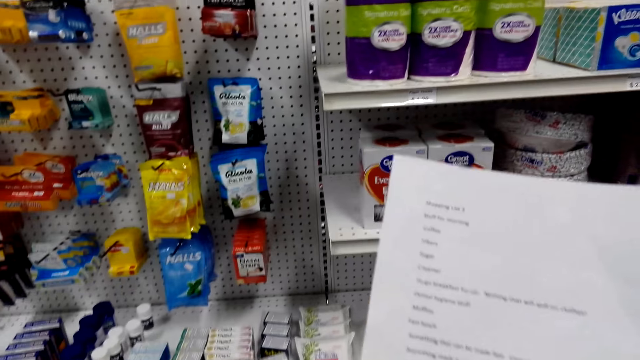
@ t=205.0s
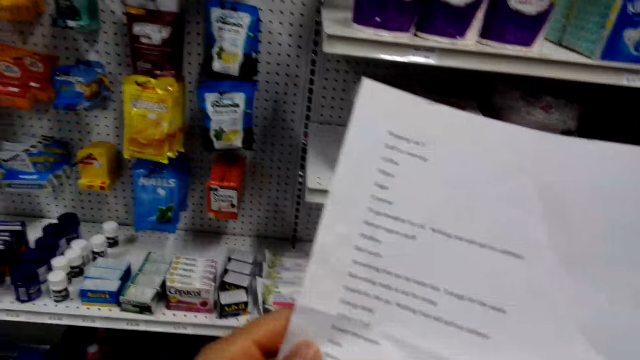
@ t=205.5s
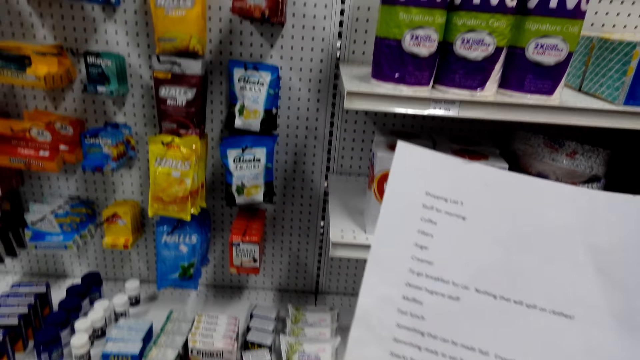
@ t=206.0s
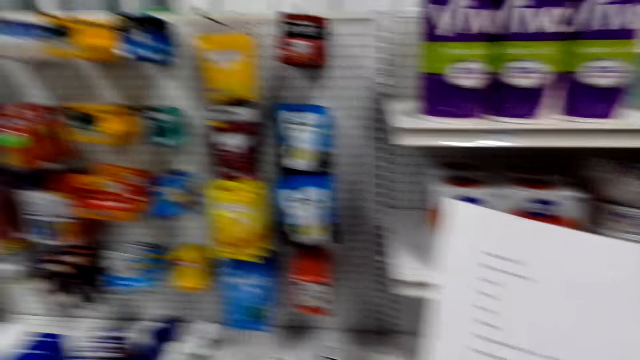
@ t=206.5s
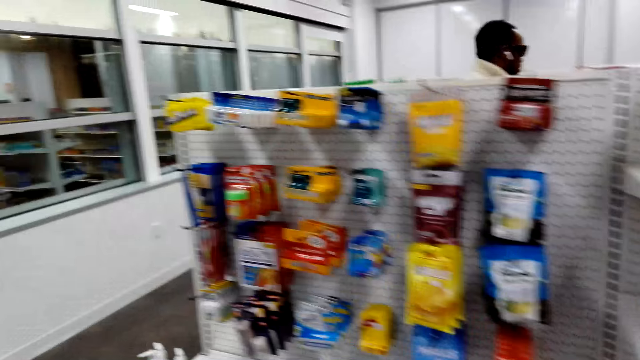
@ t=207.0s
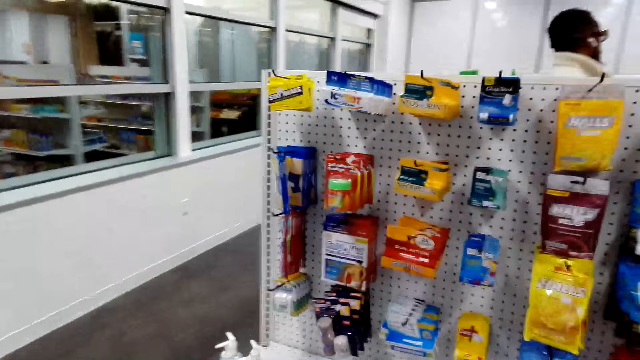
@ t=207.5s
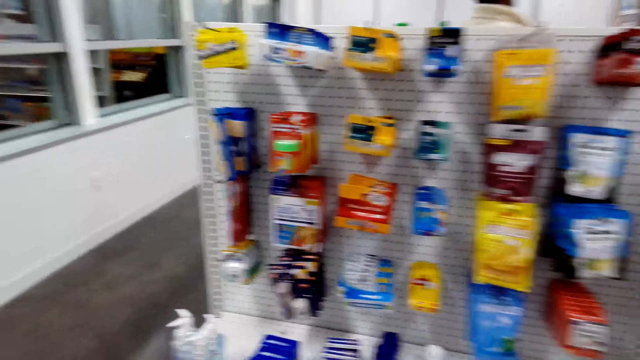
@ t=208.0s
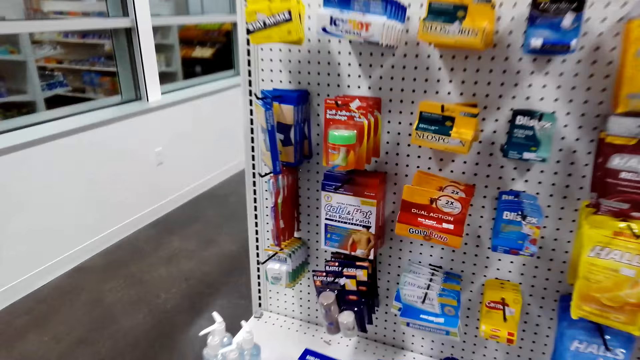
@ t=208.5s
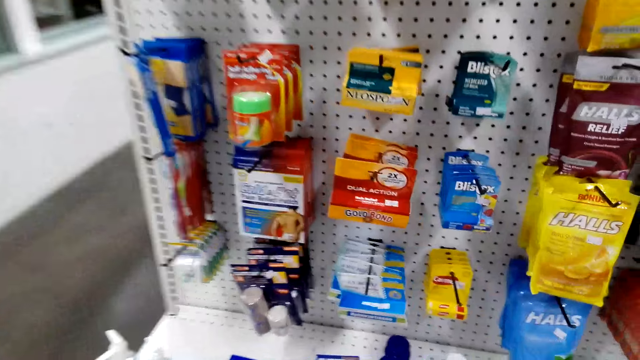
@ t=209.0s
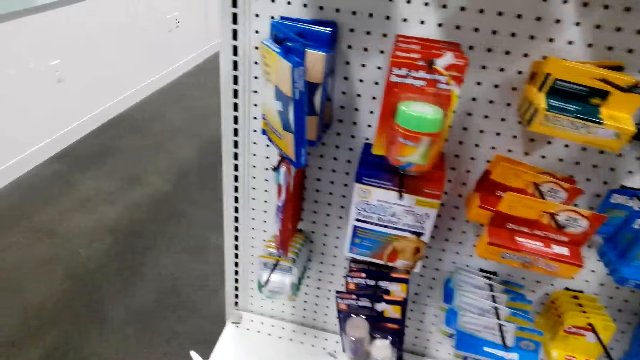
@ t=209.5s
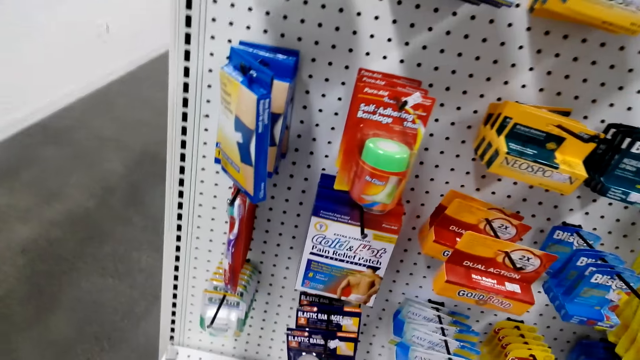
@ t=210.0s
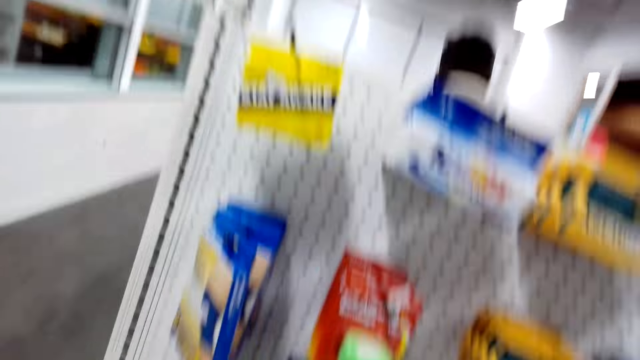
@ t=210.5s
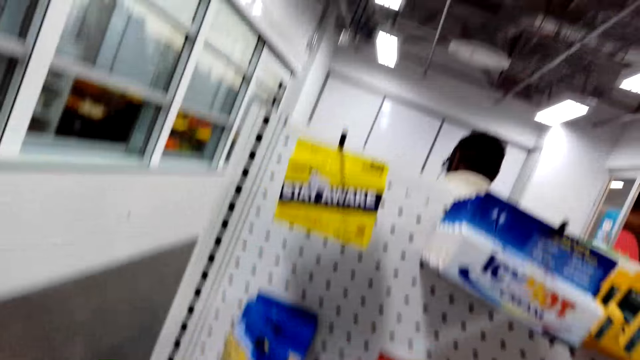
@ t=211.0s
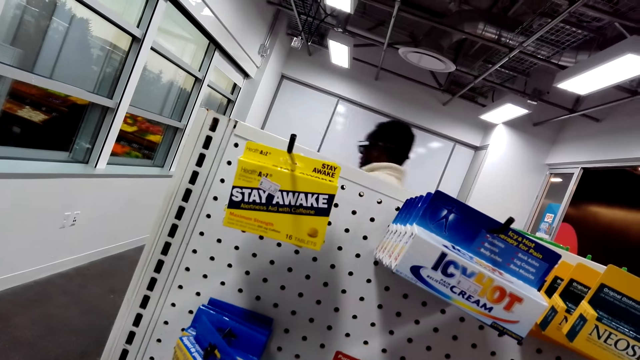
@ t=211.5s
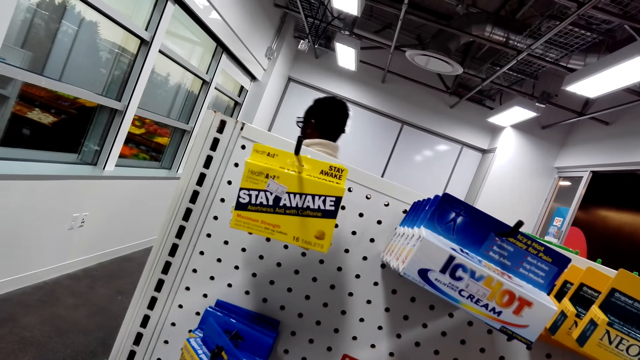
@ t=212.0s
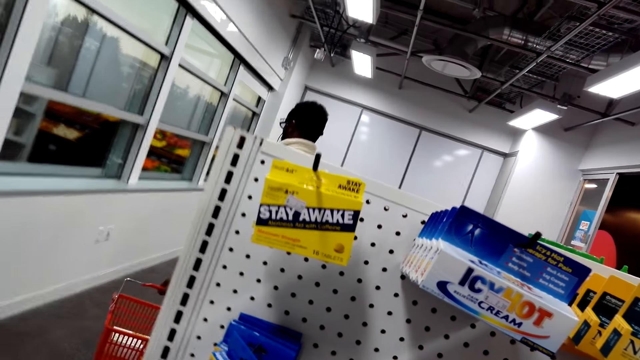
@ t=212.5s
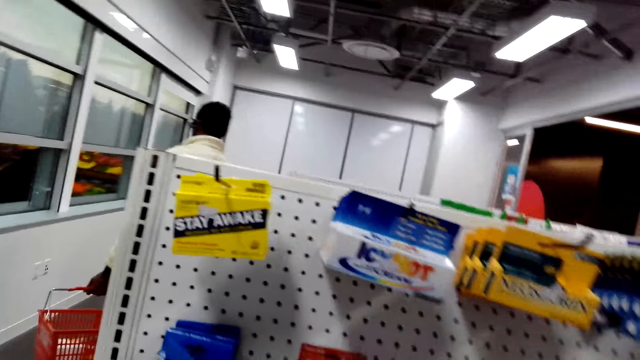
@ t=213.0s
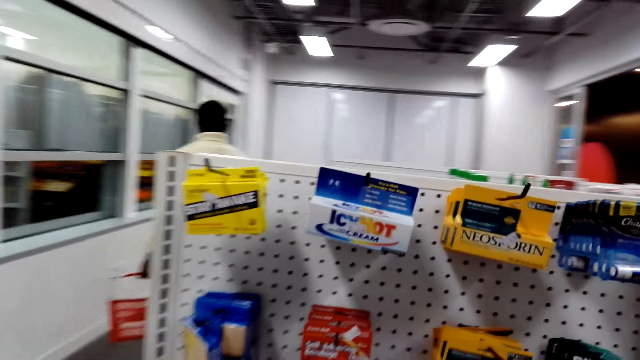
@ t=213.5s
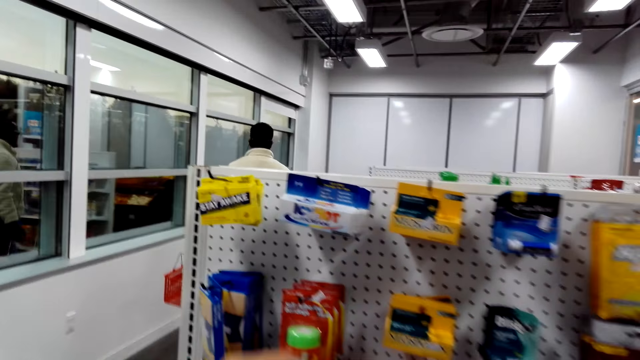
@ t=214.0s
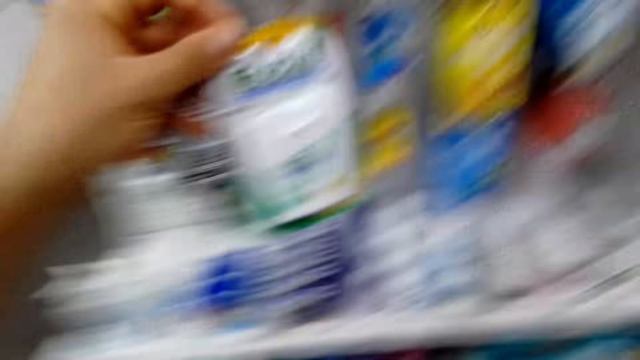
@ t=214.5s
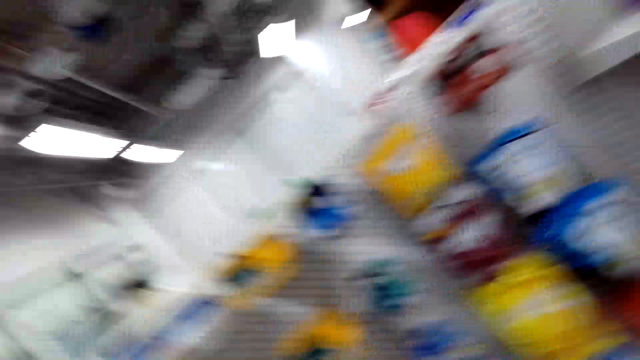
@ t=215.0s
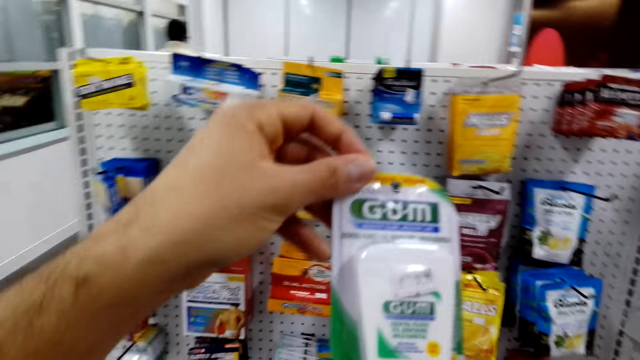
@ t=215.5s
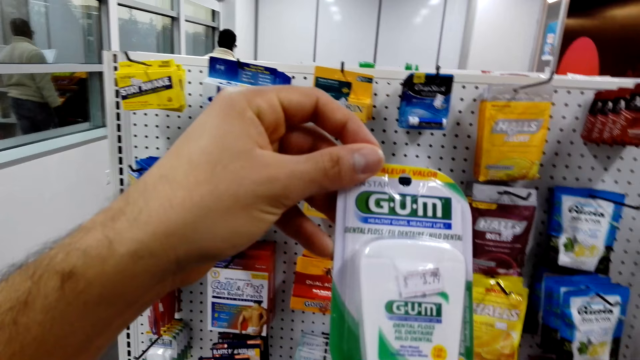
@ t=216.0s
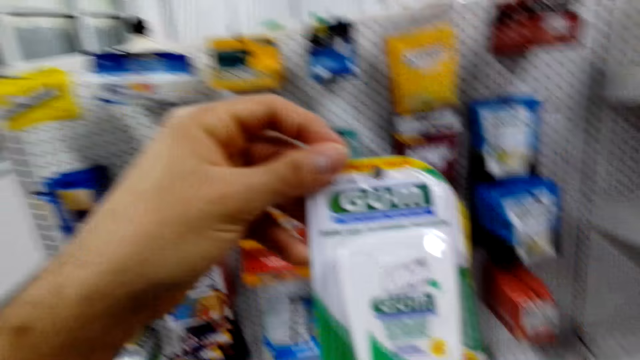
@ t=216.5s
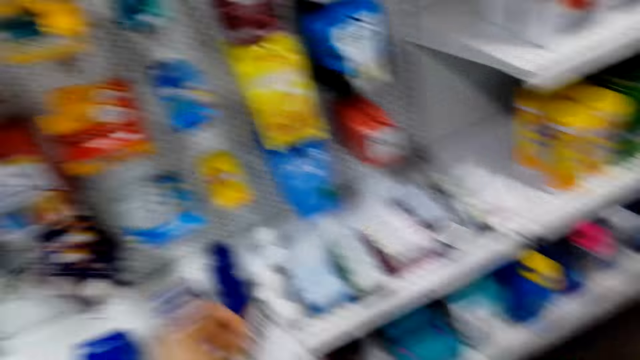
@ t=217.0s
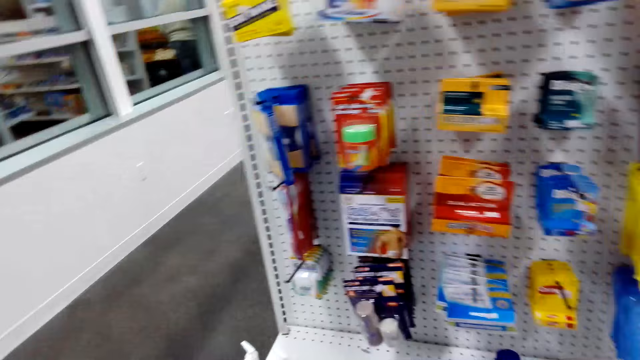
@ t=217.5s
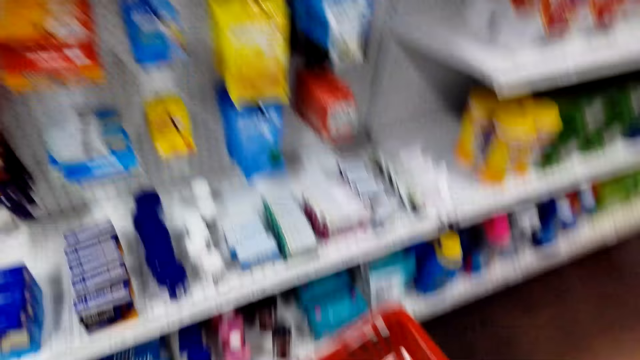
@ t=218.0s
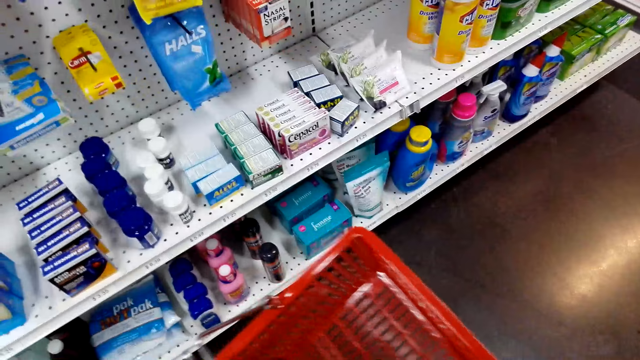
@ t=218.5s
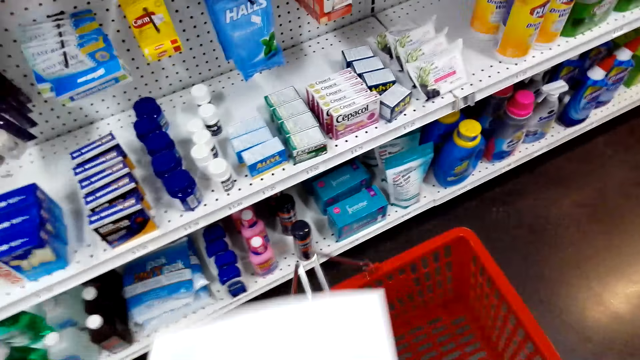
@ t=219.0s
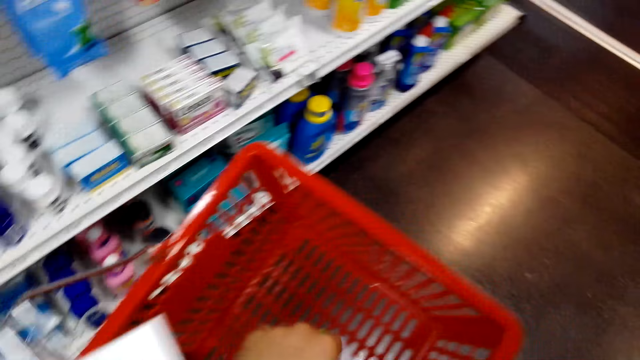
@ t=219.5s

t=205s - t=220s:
The camera wearer looks around. A man carries a shopping basket. The camera wearer holds a gum and picks up the gum. They put the gum in the shopping basket.

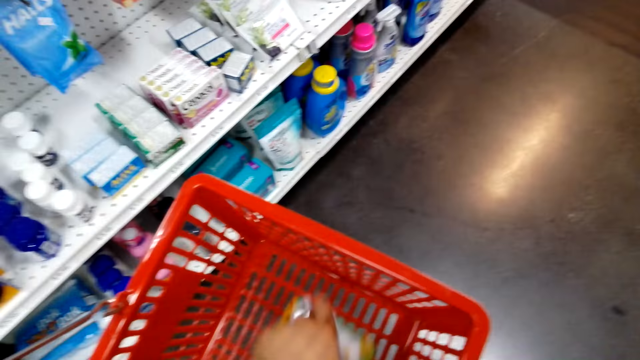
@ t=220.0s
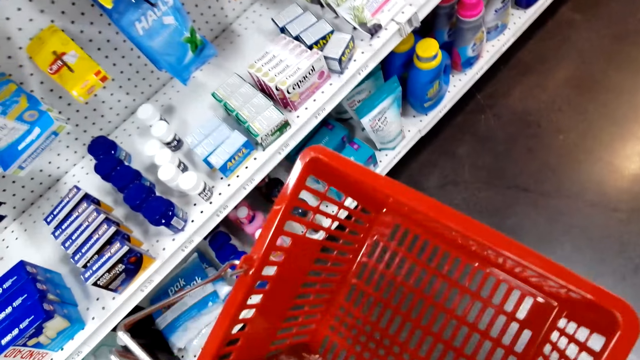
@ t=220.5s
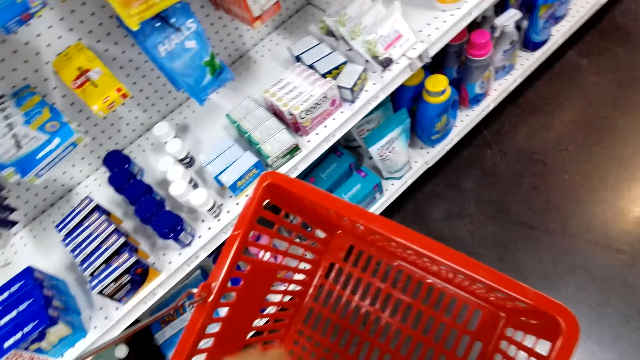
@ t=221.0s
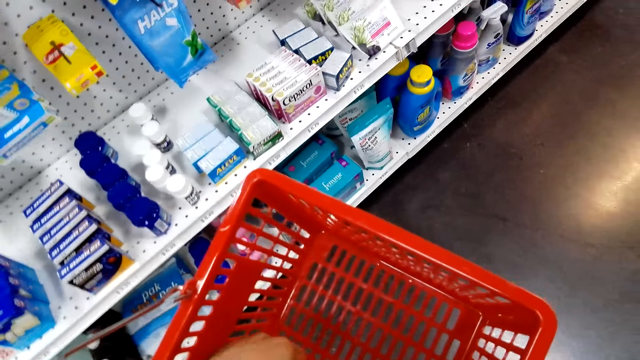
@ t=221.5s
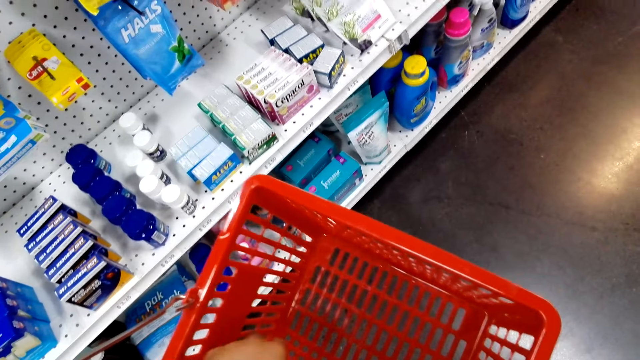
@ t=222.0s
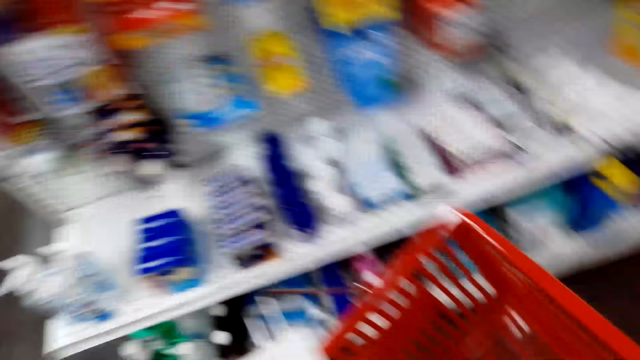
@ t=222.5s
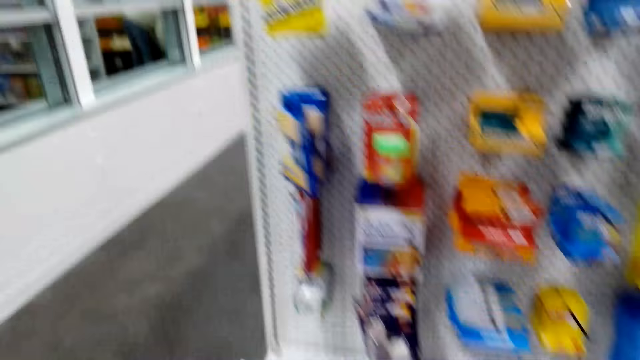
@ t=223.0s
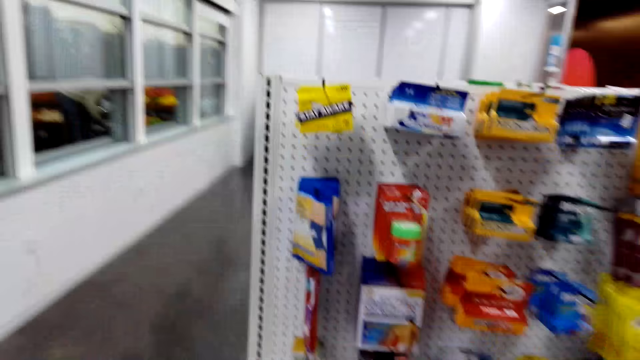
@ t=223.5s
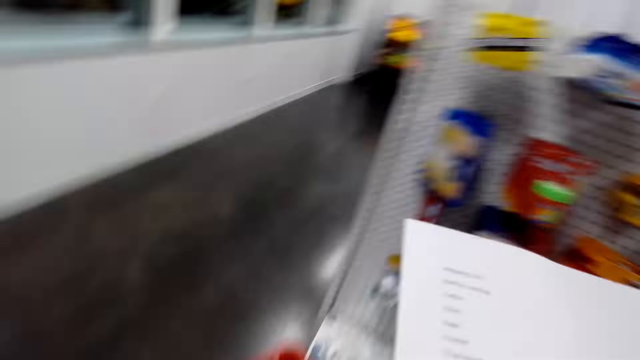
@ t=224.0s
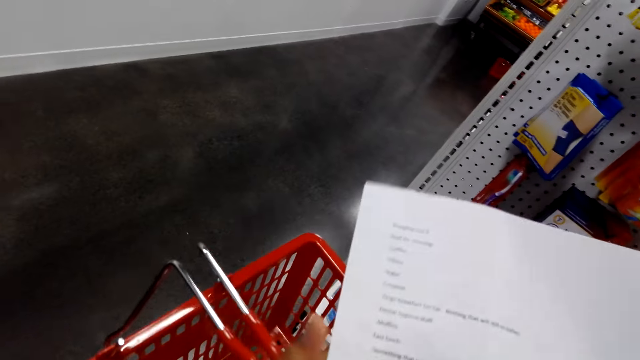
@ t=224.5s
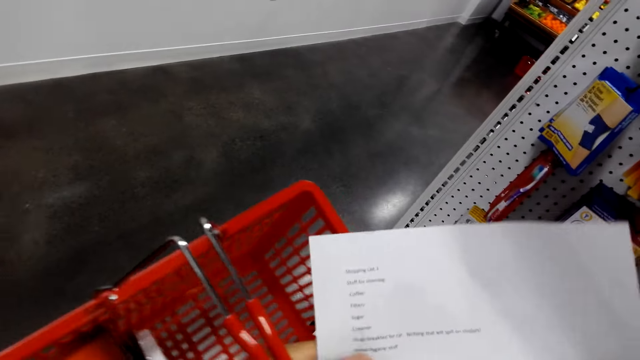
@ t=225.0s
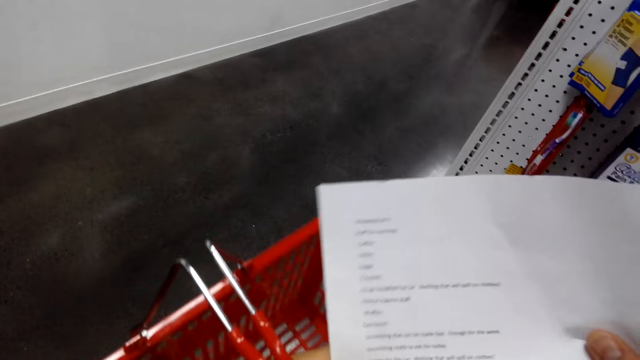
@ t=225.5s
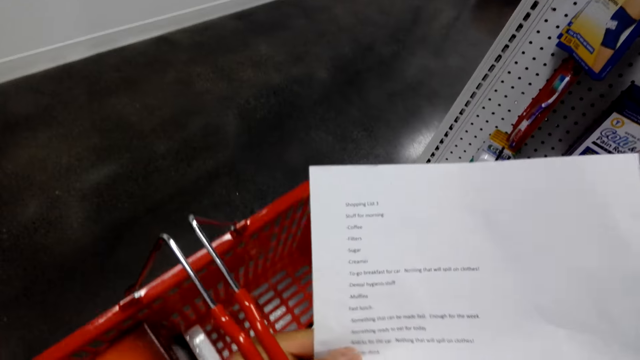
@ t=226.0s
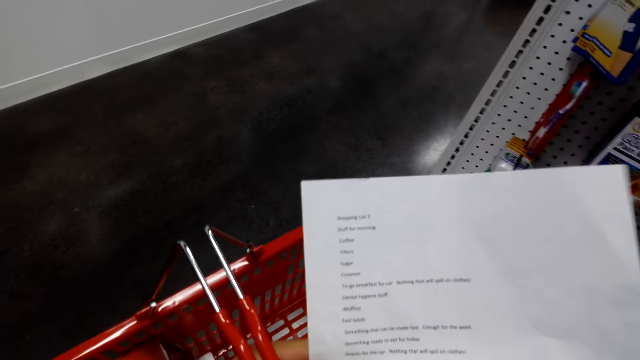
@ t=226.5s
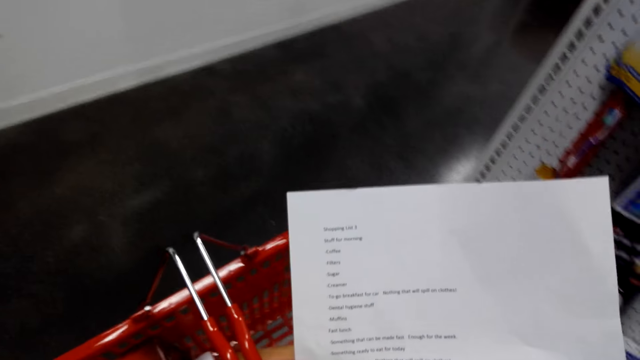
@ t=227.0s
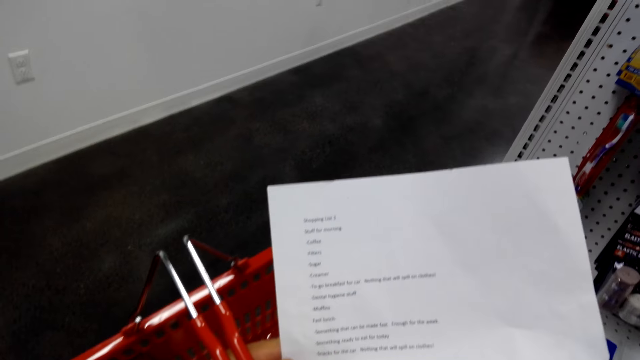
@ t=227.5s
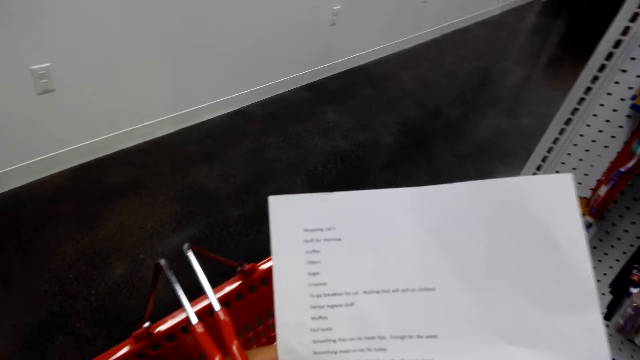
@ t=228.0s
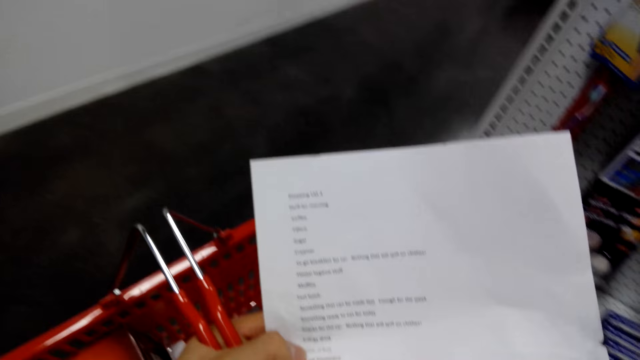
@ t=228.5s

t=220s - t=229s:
The camera wearer arranges products in a shopping bucket. They lift the shopping list. They read the shopping list.
